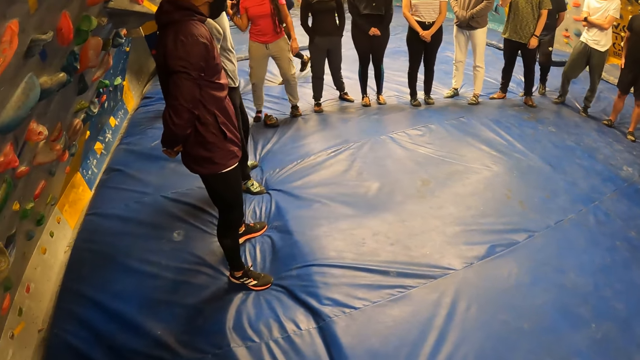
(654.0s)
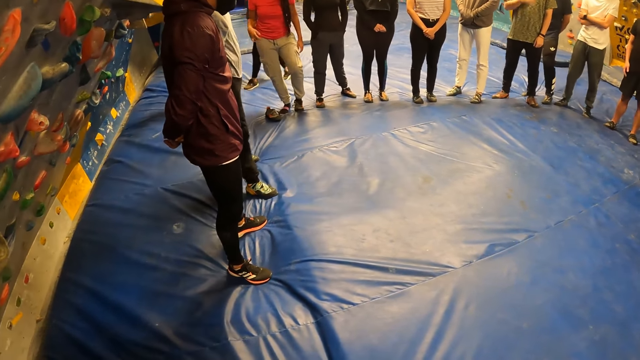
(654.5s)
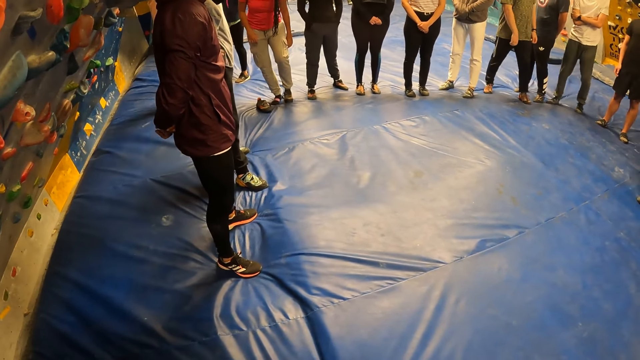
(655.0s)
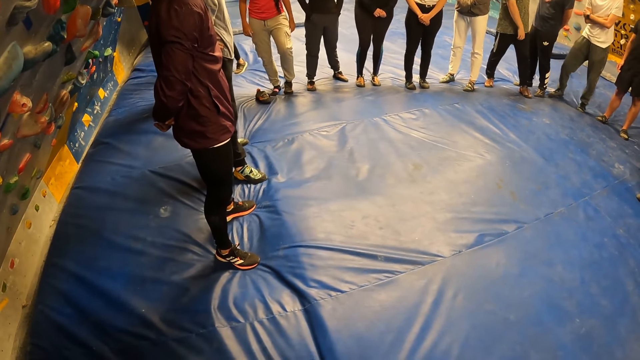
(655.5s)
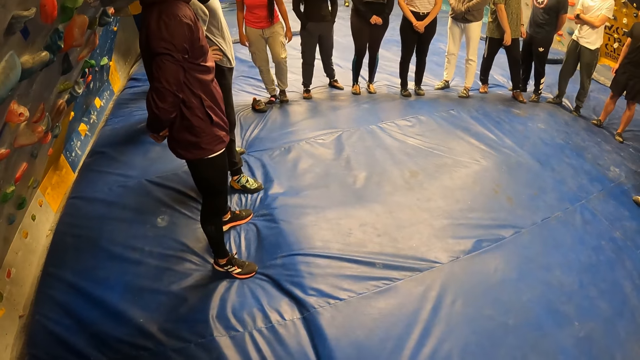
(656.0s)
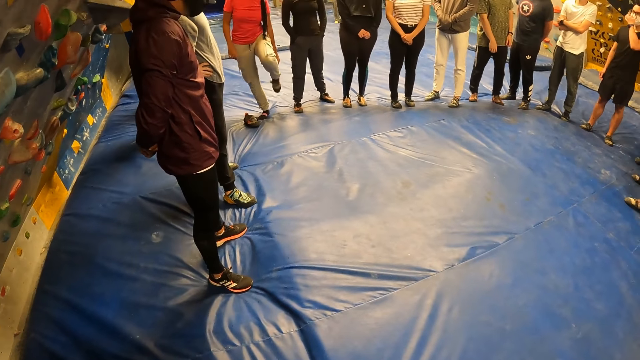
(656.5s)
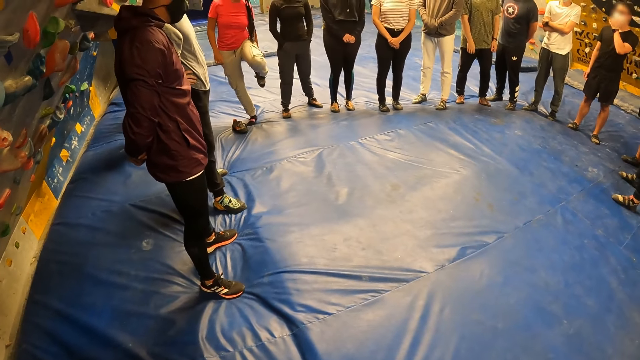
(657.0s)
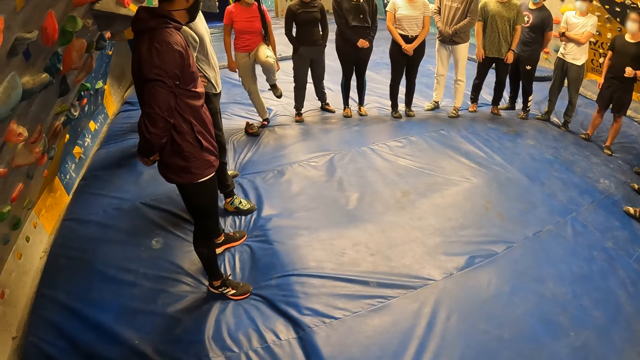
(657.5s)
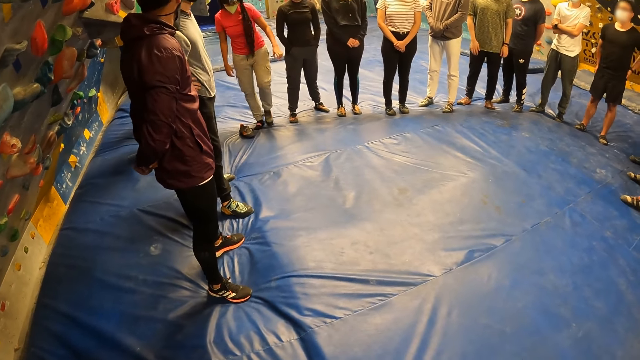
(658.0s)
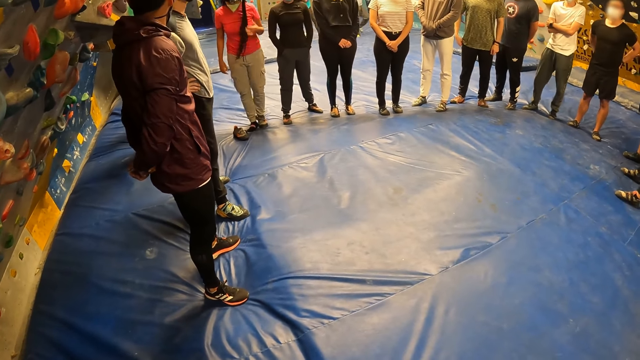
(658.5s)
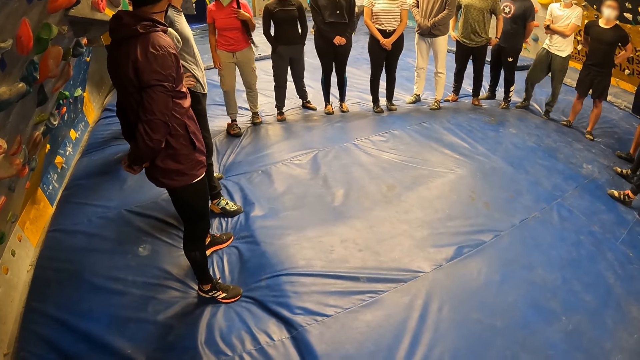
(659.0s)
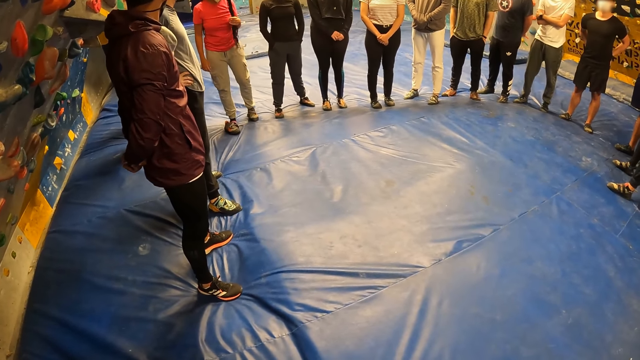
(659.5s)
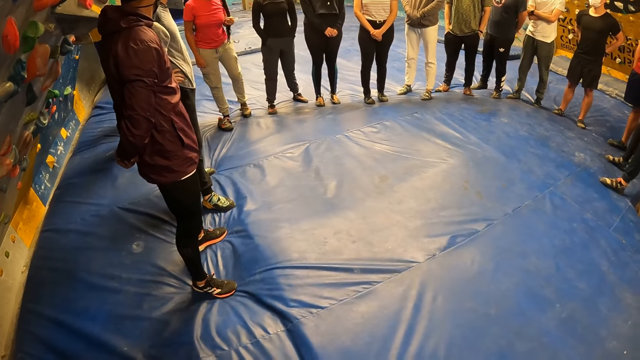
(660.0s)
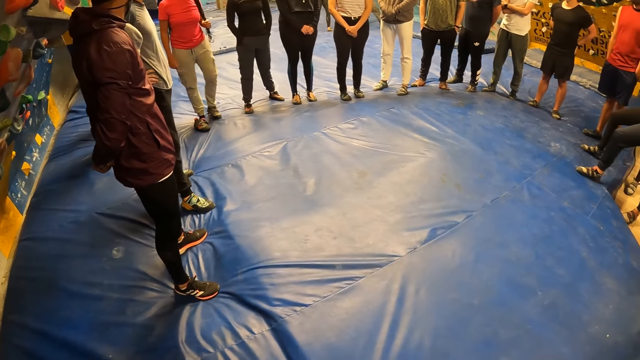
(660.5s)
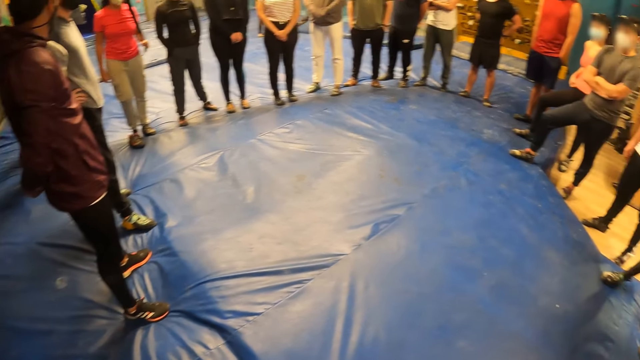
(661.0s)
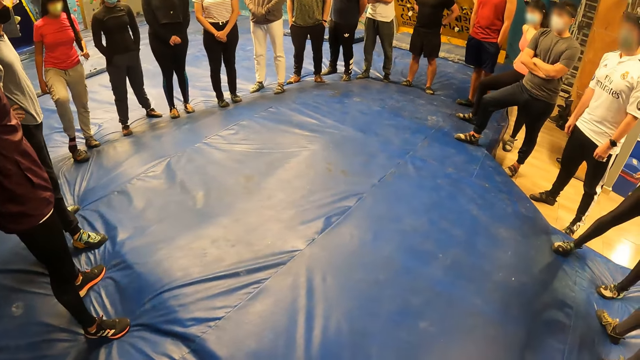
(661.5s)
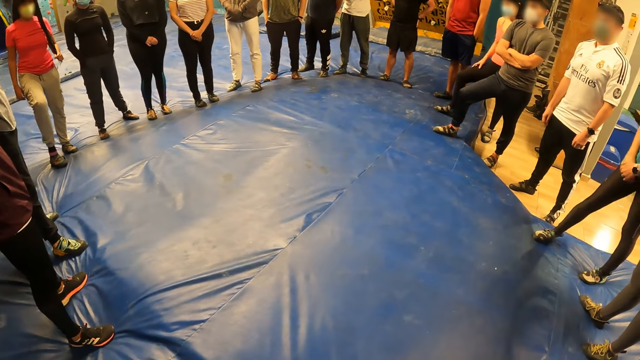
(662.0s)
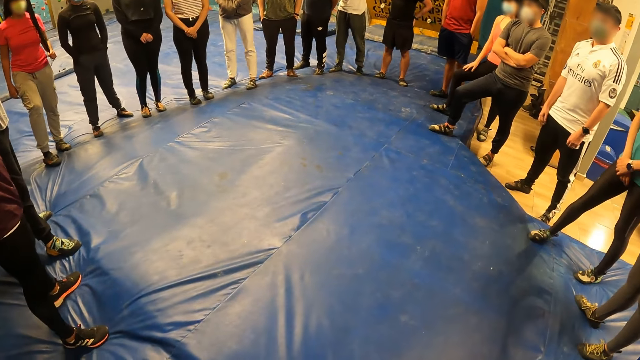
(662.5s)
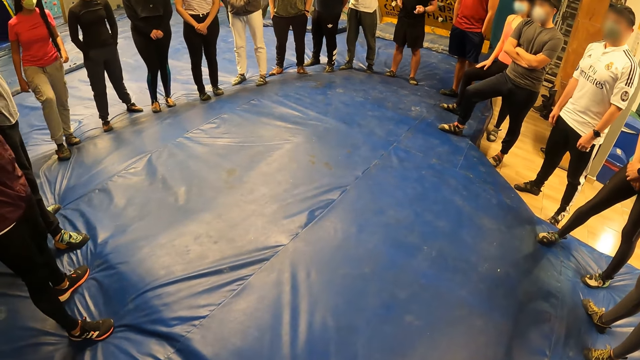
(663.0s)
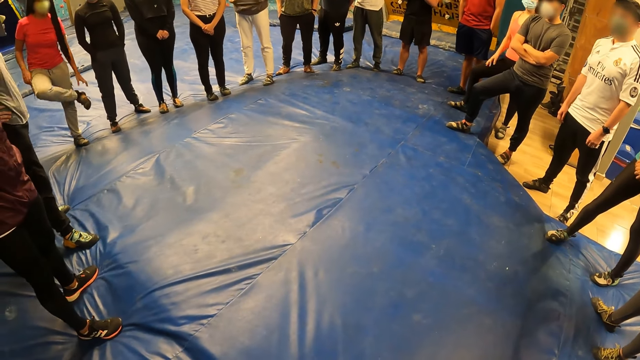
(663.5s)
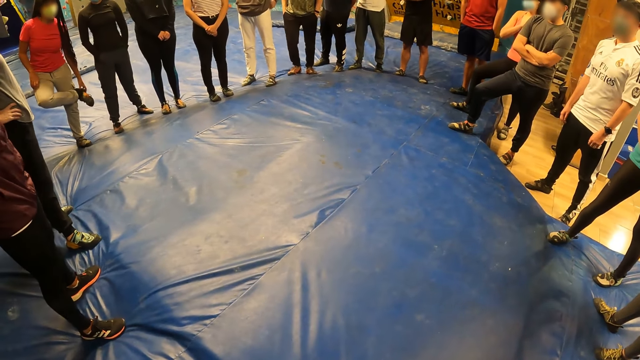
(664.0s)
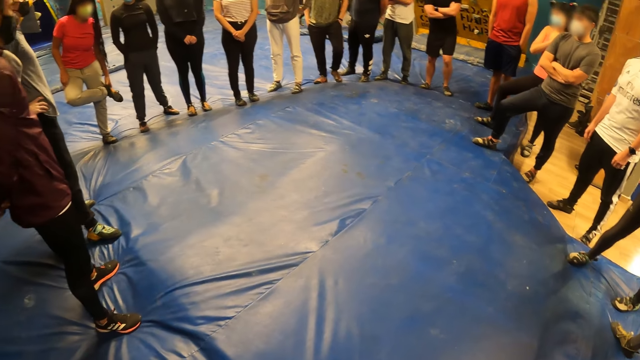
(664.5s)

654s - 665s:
A lady fidgets. Another lady fidgets.

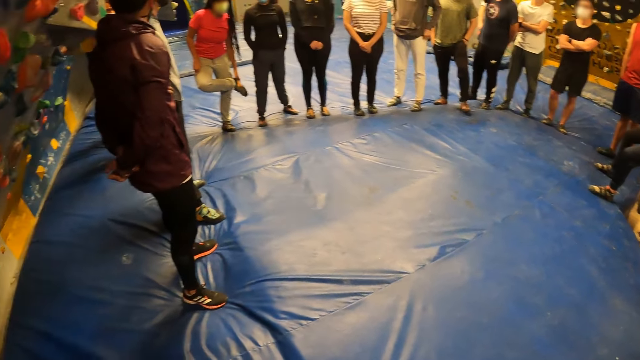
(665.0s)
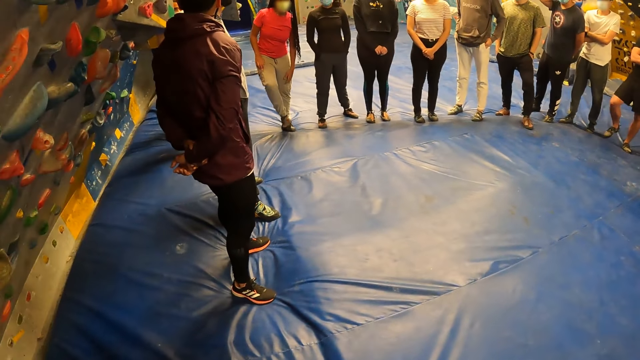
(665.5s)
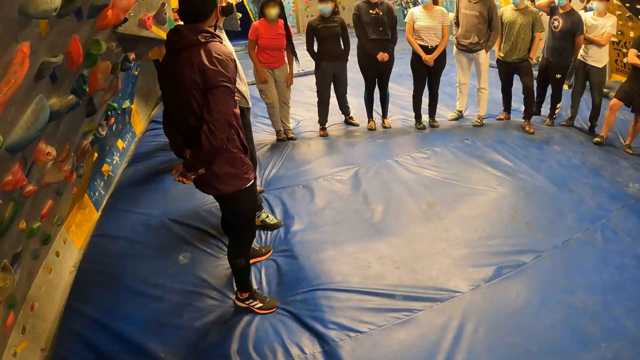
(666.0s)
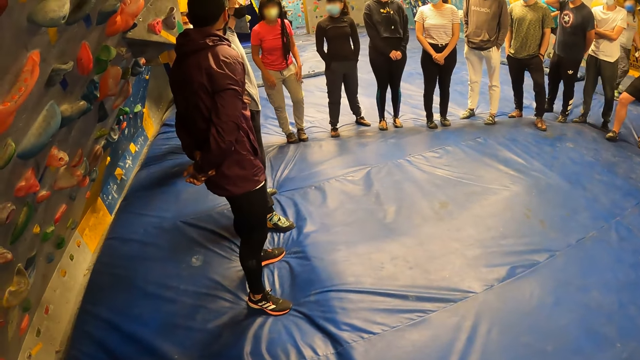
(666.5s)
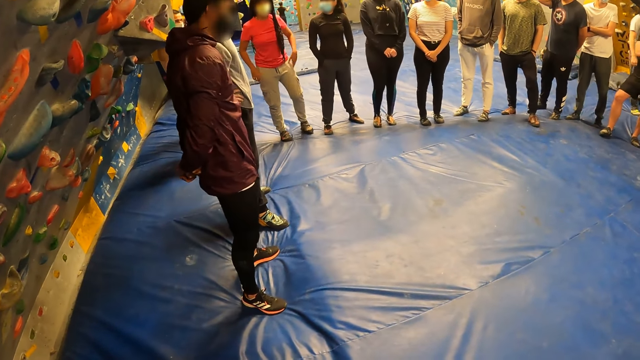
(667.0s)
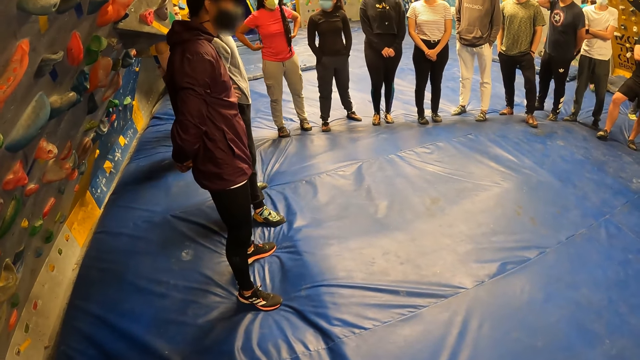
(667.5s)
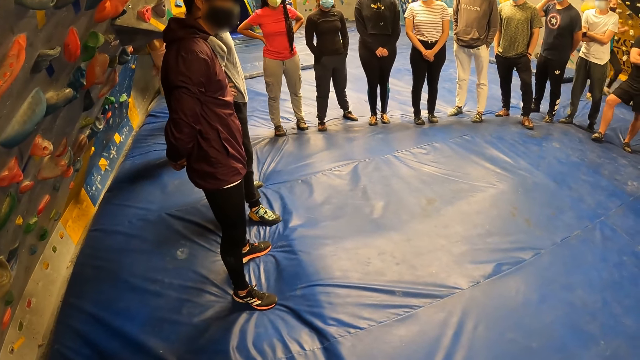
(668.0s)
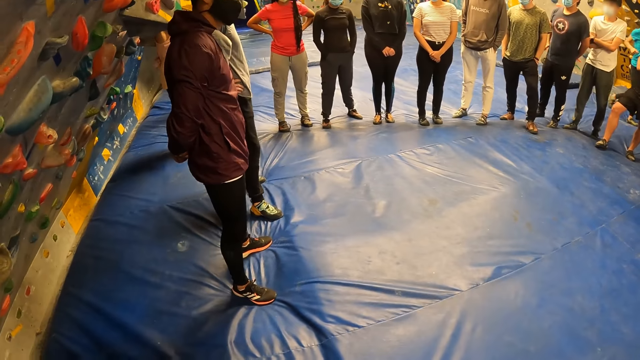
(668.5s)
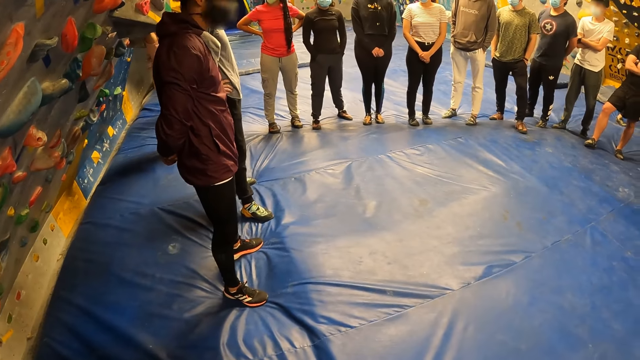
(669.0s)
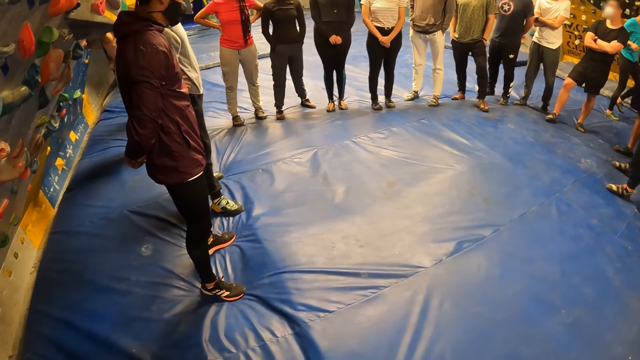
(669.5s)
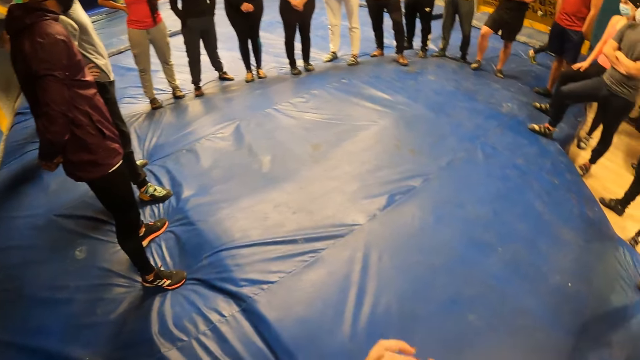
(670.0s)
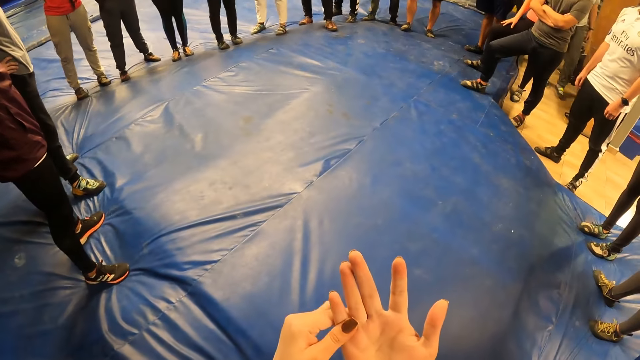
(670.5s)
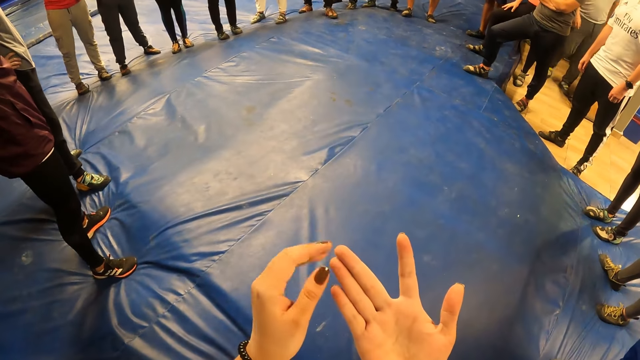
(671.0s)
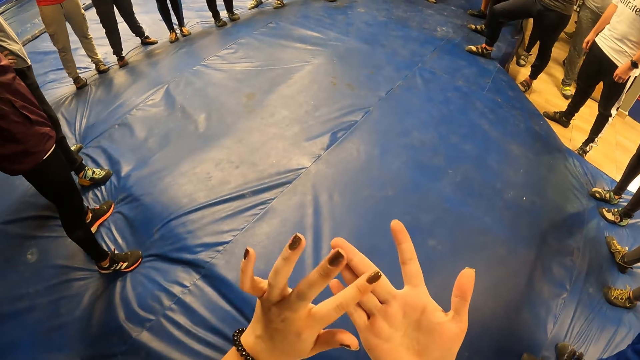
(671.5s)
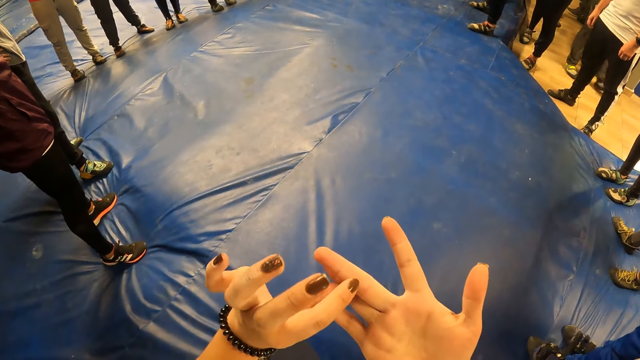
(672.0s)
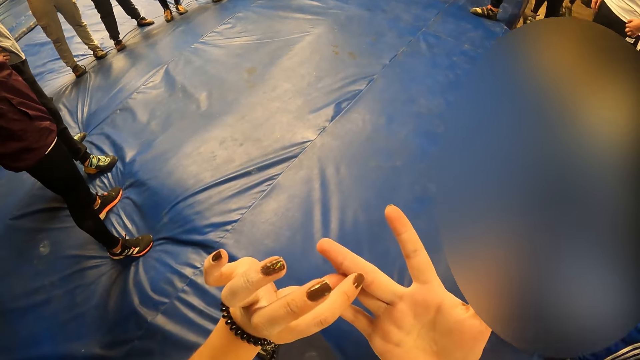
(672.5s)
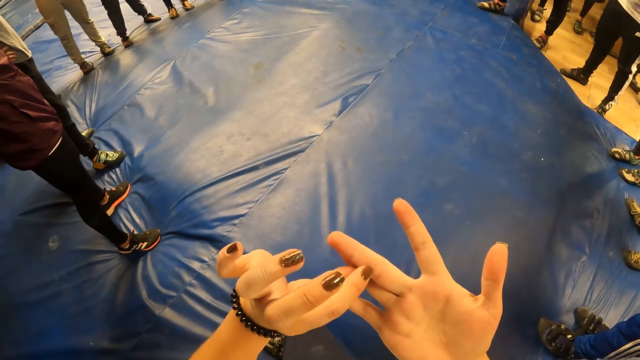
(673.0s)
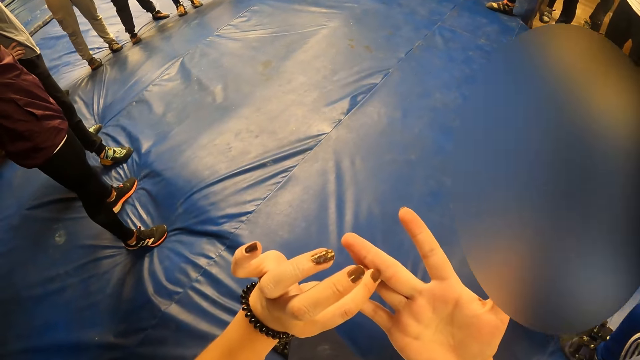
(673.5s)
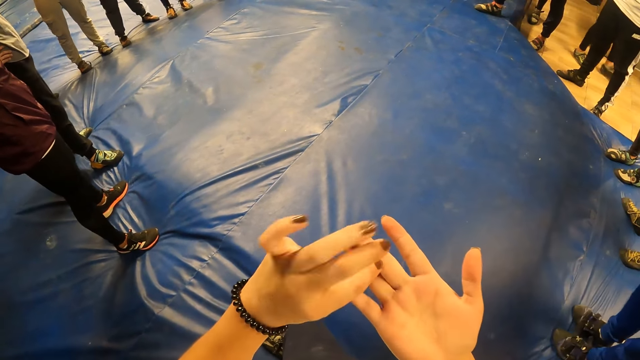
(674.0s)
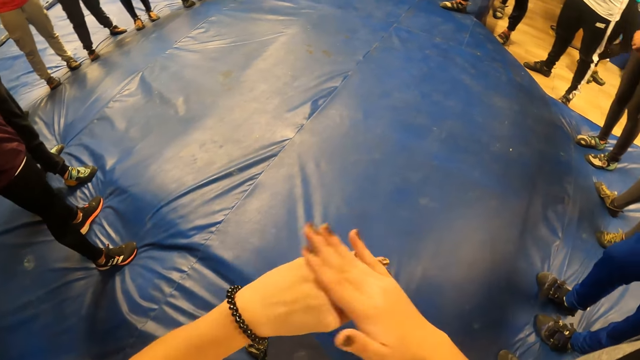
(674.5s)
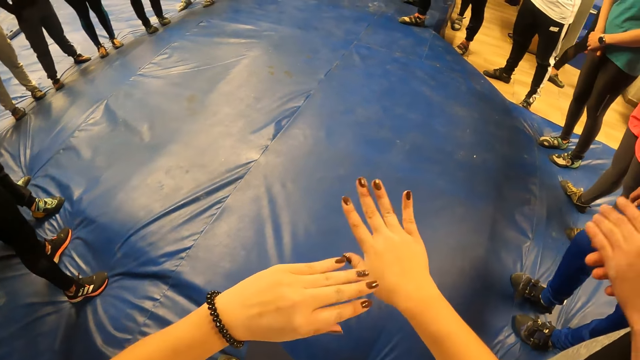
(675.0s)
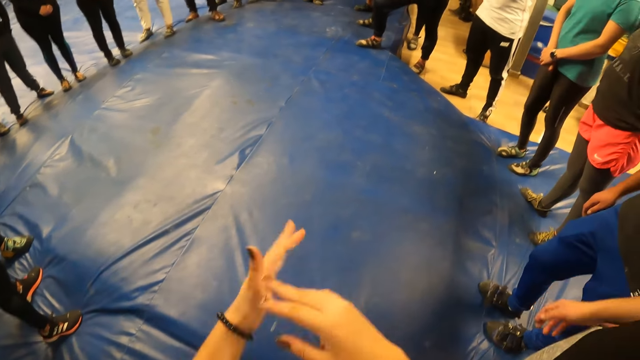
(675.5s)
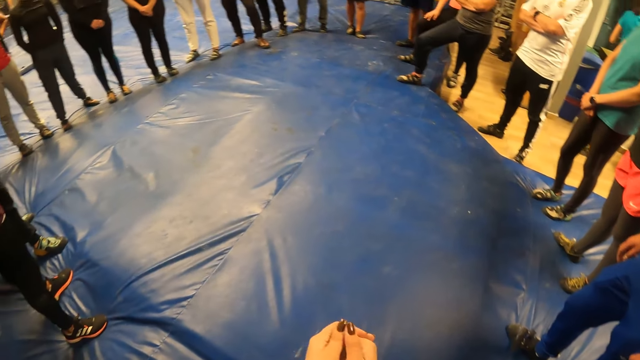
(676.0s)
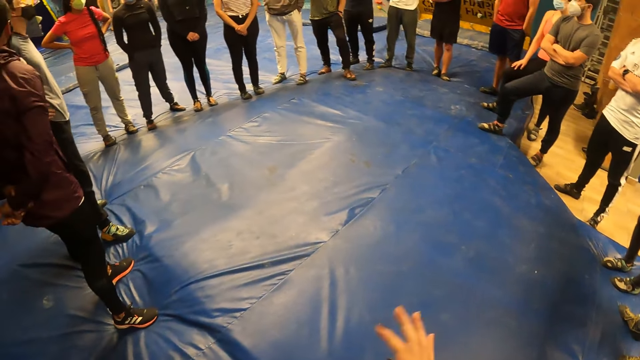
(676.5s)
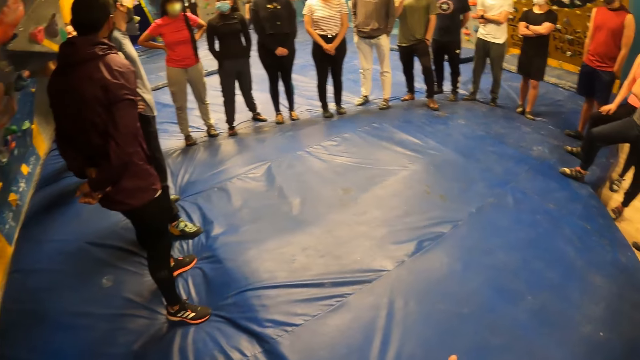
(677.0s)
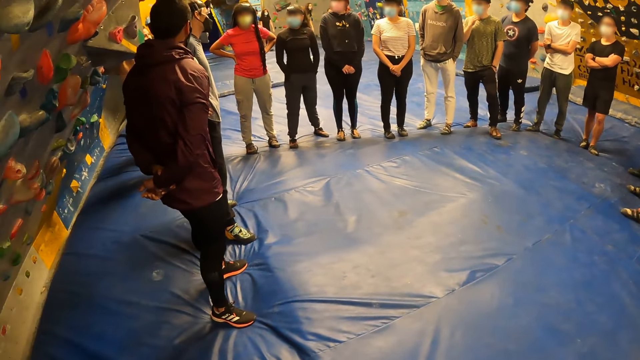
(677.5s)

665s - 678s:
A man fidgets. A lady walks on the surface. The camera wearer rubs her fingers.
